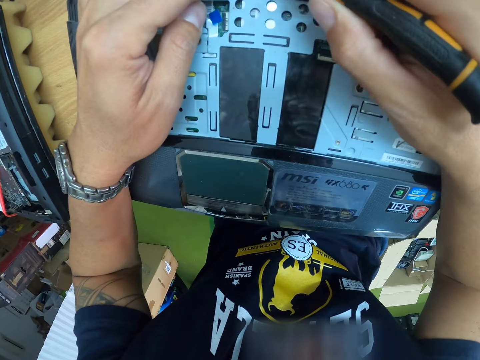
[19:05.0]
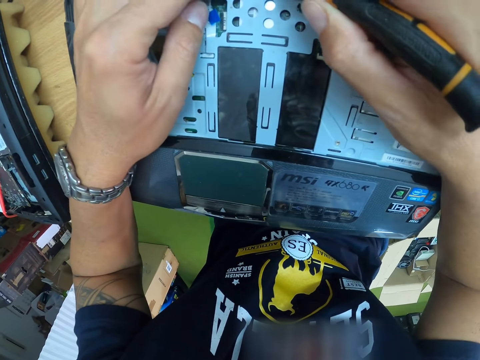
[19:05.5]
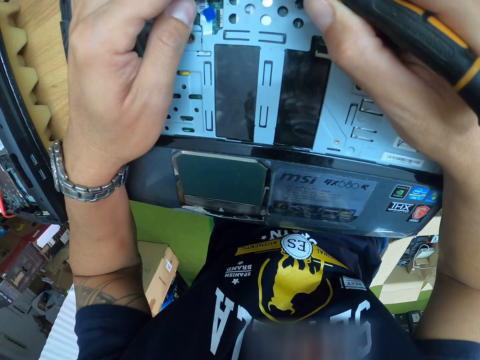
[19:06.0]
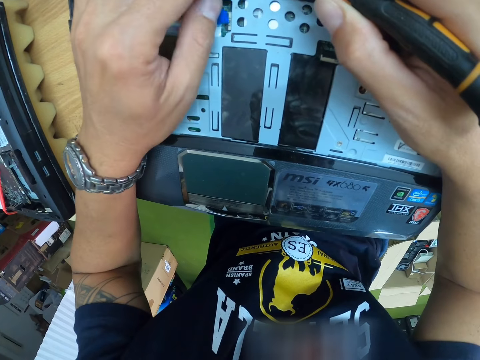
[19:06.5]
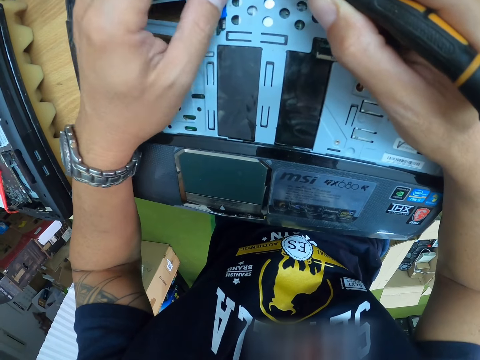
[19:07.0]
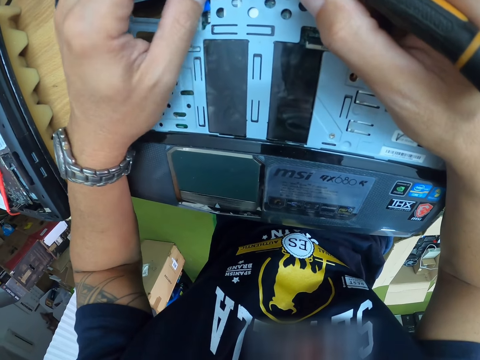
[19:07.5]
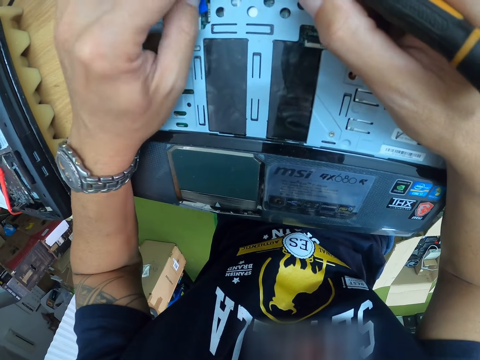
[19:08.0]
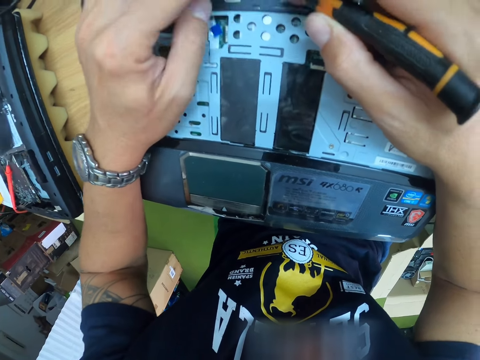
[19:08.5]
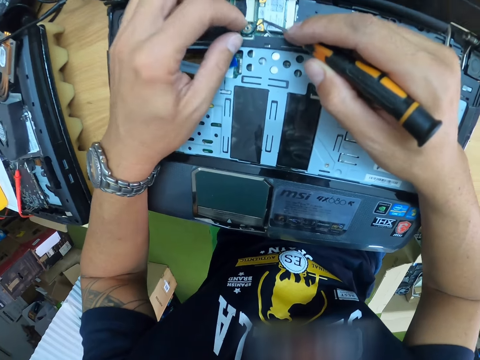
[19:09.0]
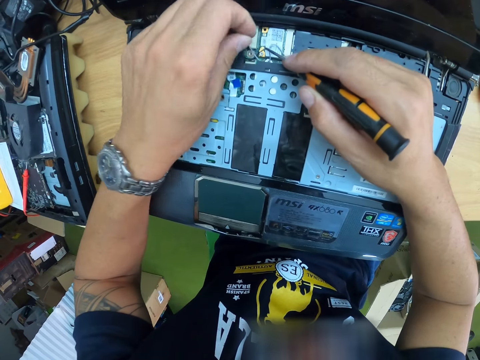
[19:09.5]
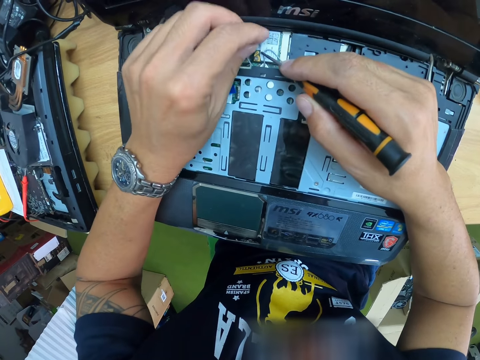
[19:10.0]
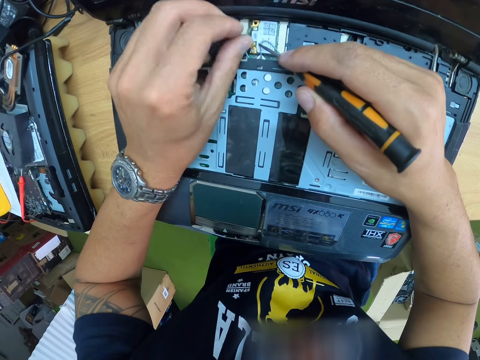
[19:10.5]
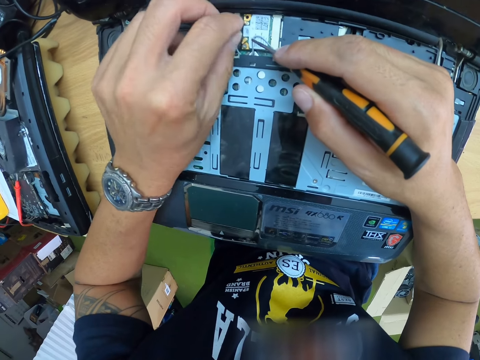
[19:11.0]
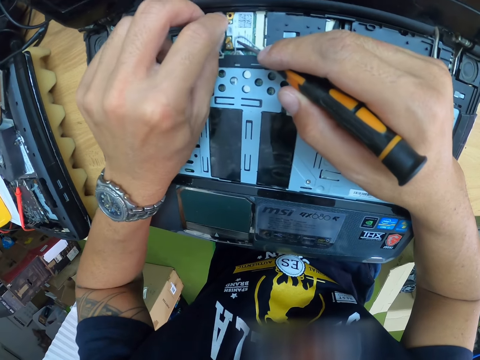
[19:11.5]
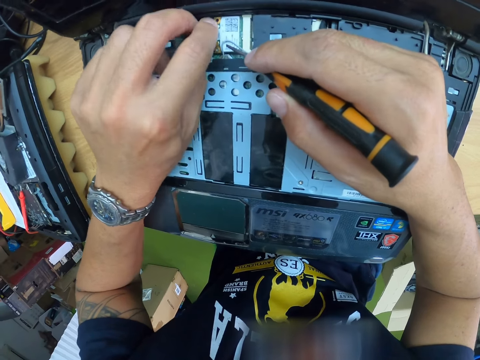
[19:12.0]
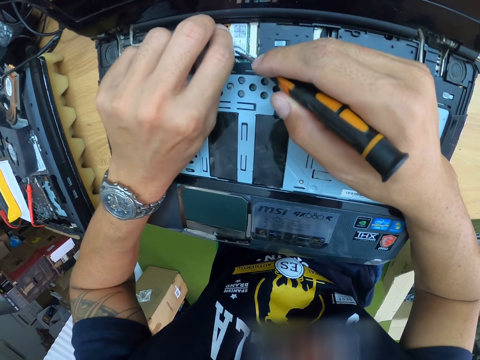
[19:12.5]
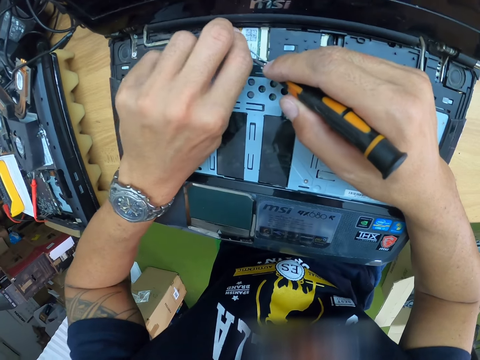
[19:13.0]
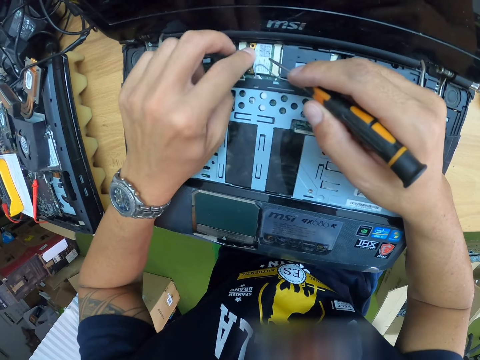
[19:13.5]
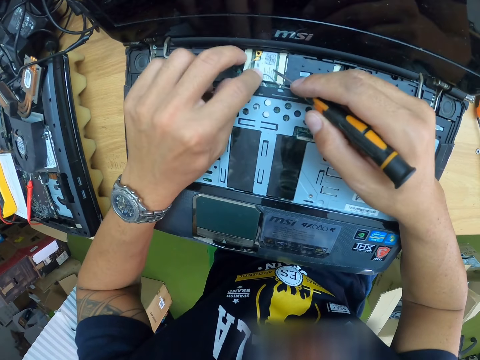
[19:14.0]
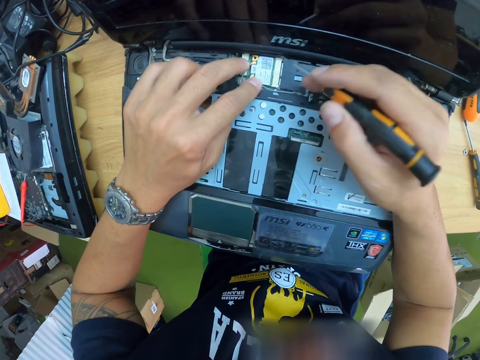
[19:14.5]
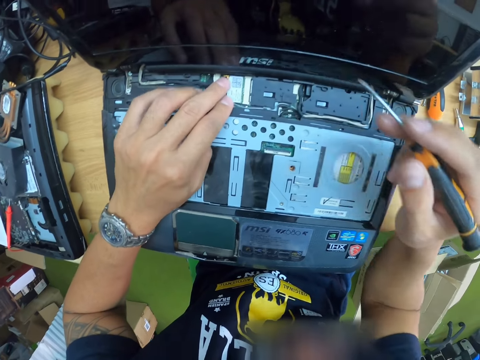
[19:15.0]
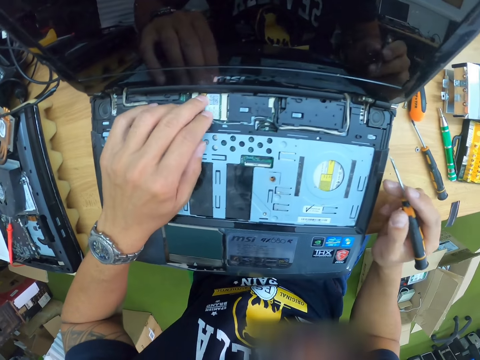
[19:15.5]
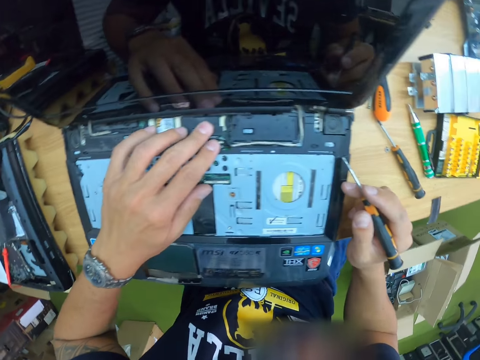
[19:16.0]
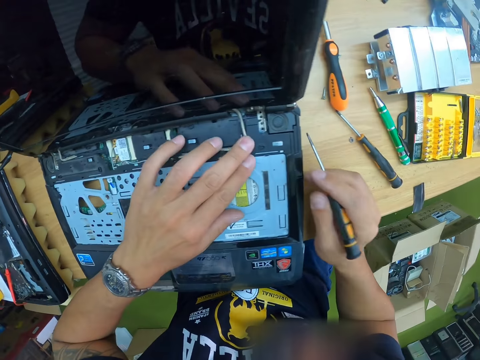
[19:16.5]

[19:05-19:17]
The camera wearer fixes a wire into the laptop compartment with his left hand. He moves the right hand.

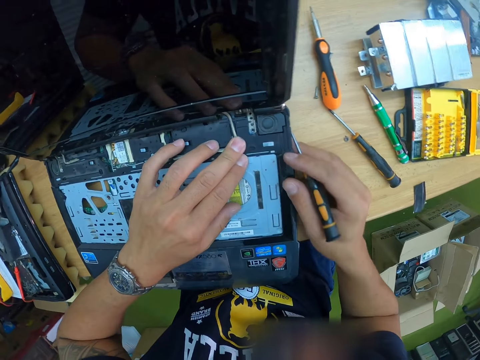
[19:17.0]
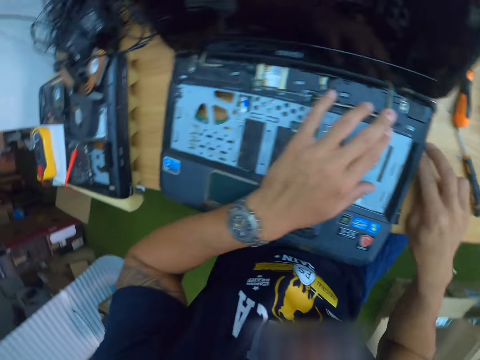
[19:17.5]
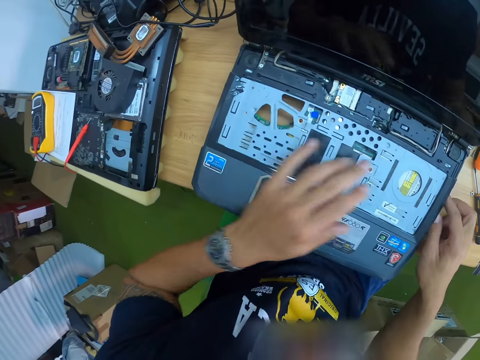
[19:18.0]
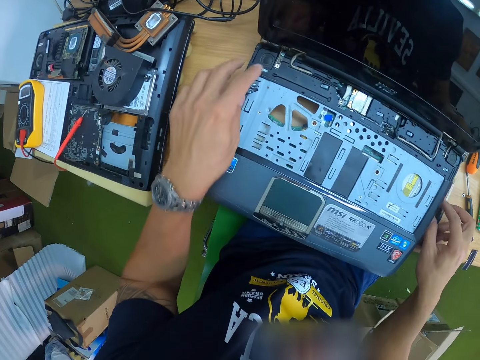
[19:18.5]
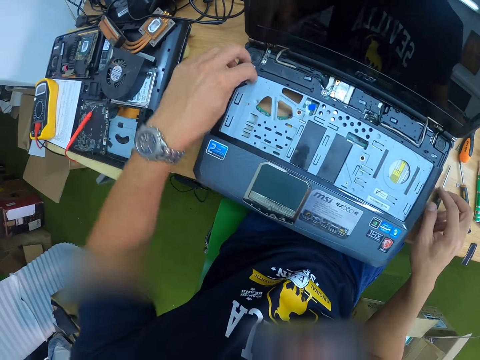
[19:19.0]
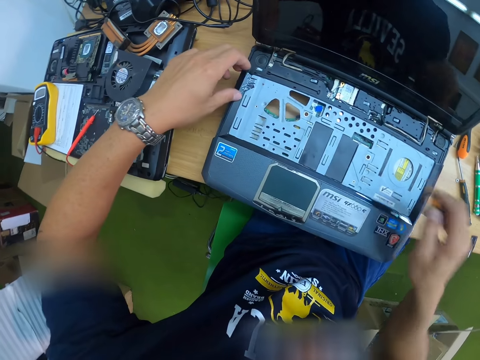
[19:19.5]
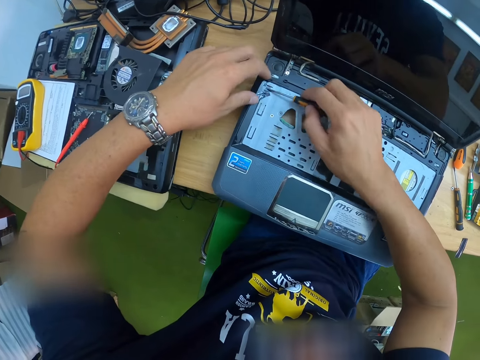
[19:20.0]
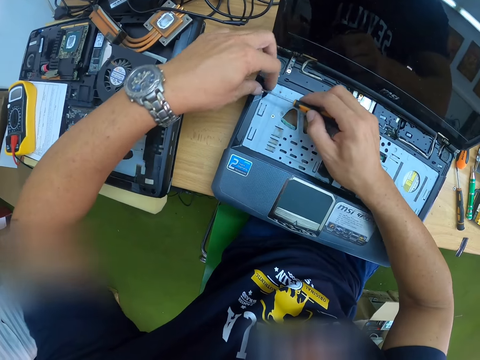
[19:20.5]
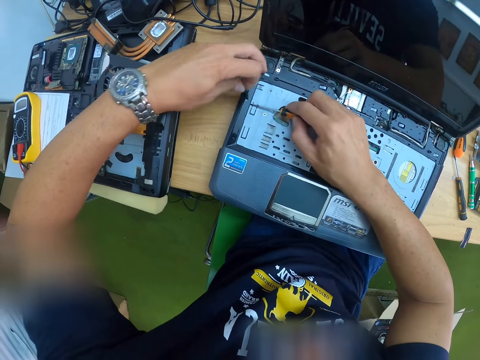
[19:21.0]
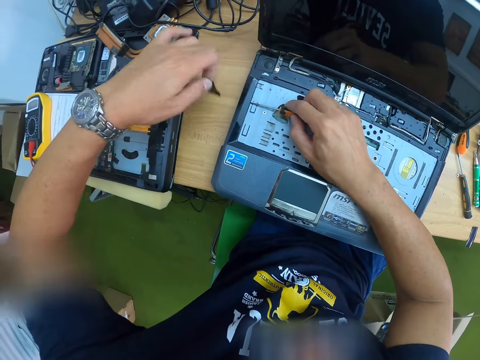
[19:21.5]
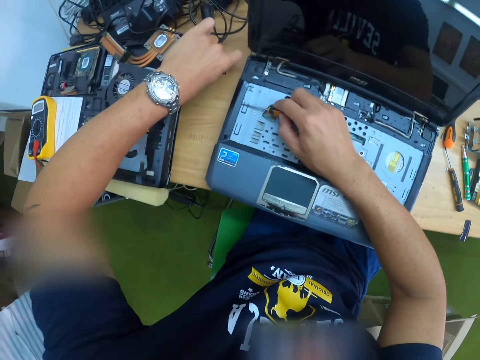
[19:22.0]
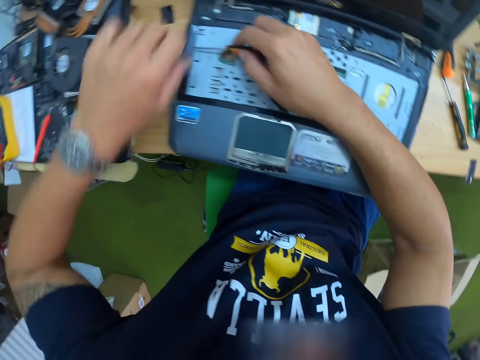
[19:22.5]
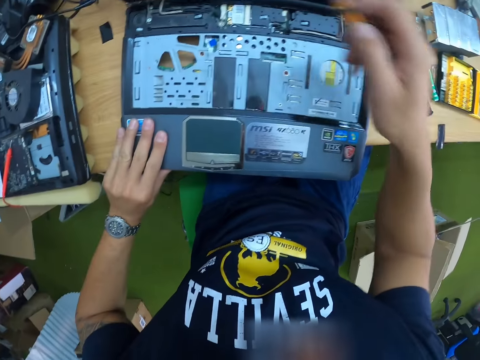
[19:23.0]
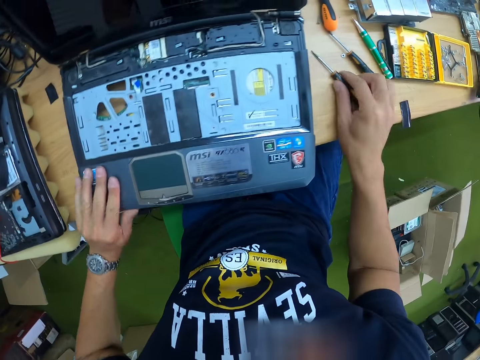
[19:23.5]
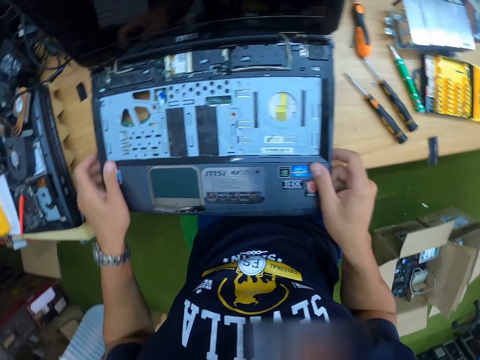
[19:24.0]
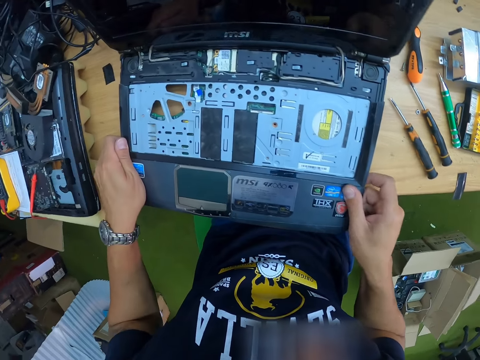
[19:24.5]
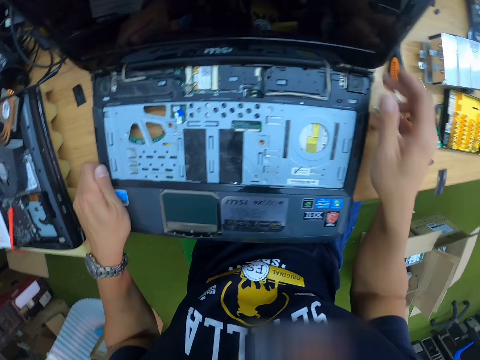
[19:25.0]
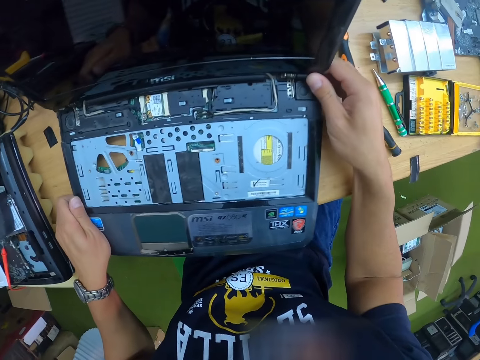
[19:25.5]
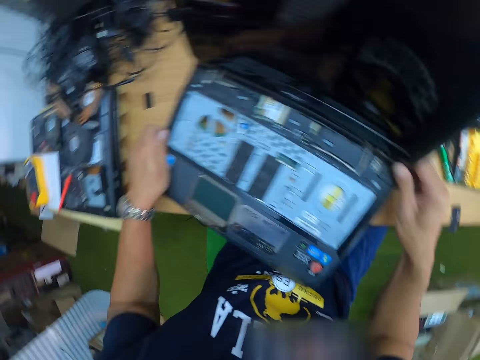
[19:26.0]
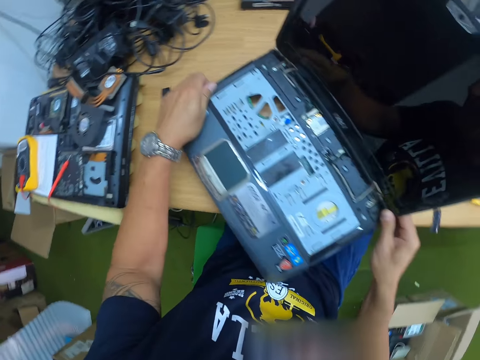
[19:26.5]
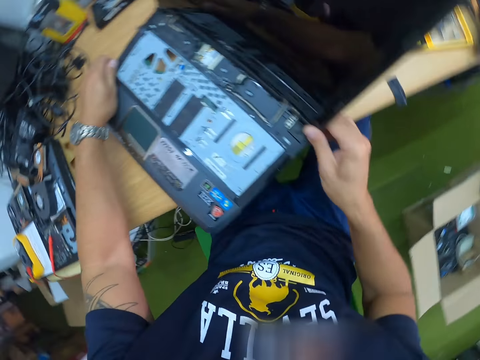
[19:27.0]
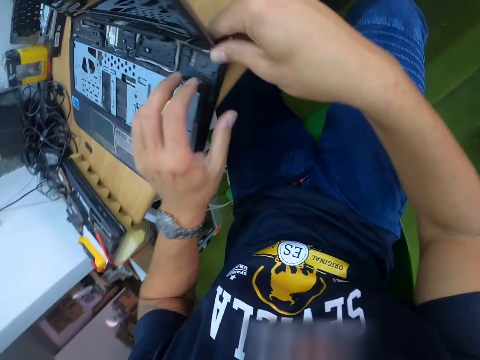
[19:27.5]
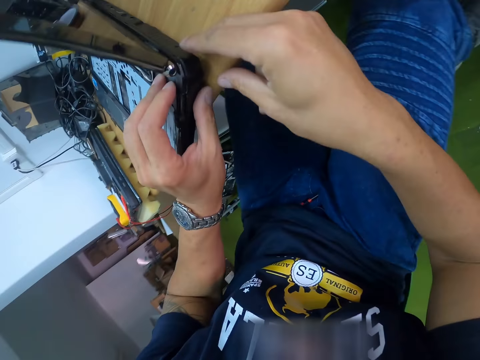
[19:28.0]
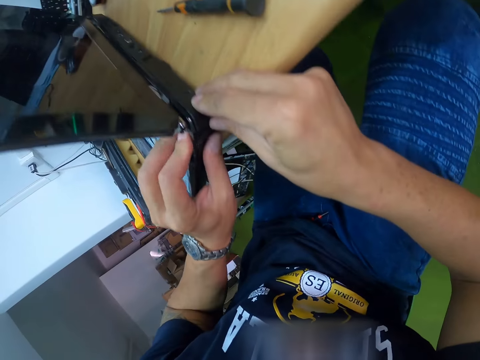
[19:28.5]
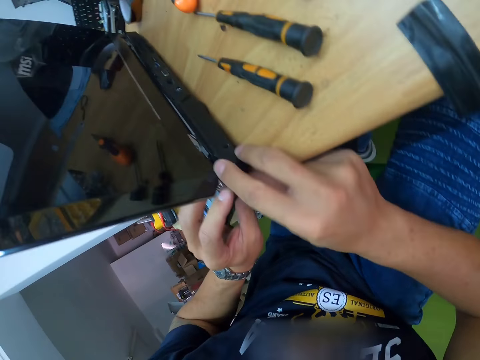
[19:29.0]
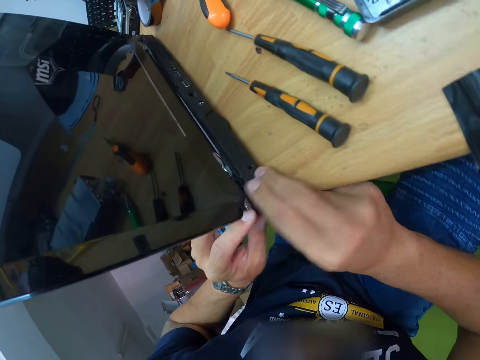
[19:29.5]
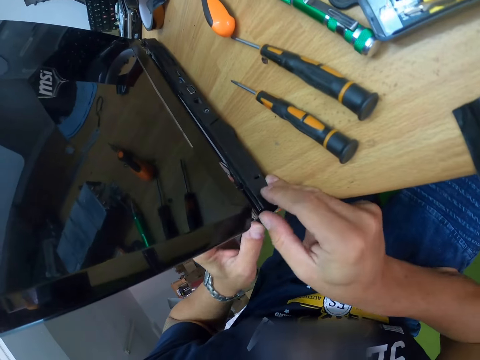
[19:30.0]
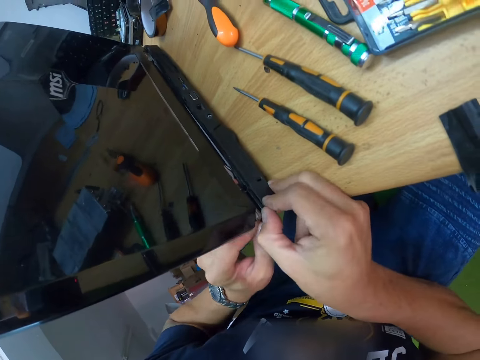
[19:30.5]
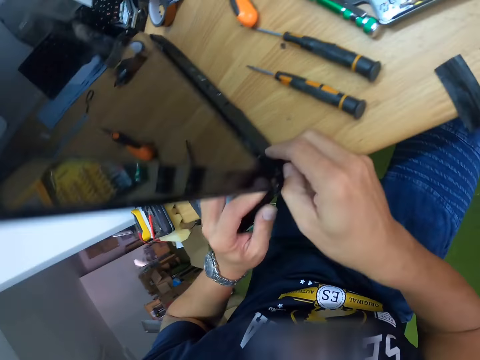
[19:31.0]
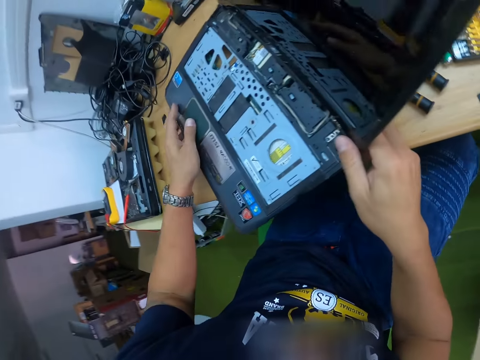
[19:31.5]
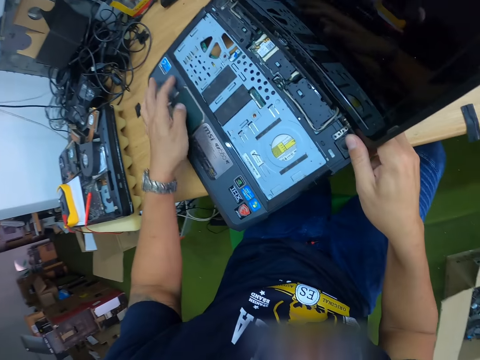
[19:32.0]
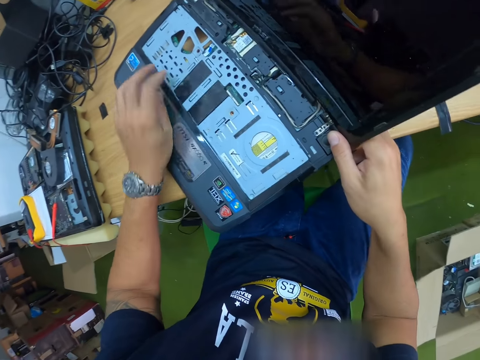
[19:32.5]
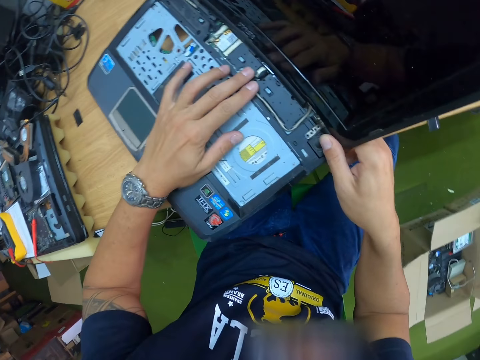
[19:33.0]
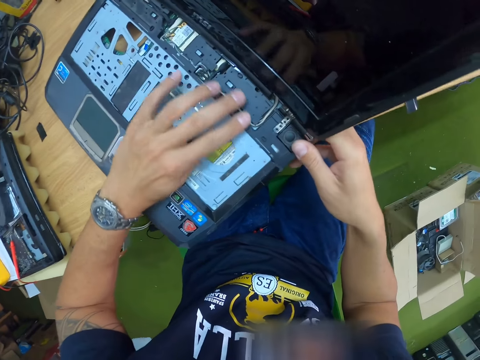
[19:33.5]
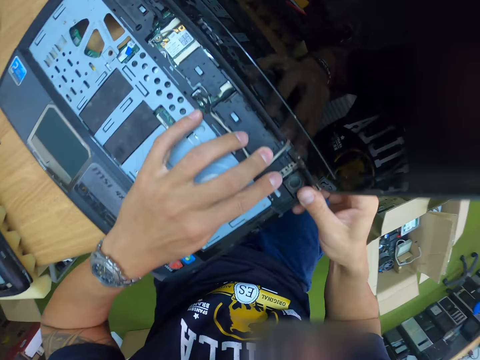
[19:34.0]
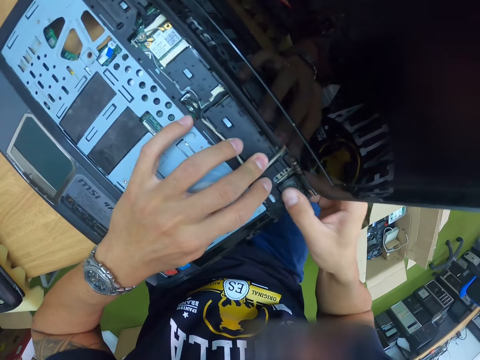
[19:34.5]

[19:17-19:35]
The camera wearer drops the screwdriver on the table with his right hand. He picks up the screwdriver from the table with his right hand. He adjusts parts in the laptop with the screwdriver in his right hand. He works on the laptop with both hands. He peels off a tape from the laptop with his left hand. He sticks the tape on the table. He places his left hand on the laptop. He drops the screwdriver on the table with his right hand. He places his right hand on the laptop. He moves the laptop. He adjusts the laptop on the table. He works on the laptop with both hands. He fixes the laptop hinges.
